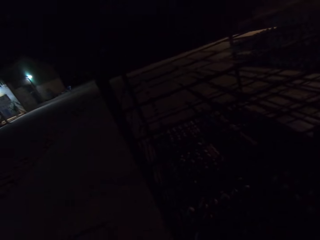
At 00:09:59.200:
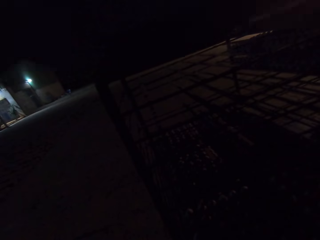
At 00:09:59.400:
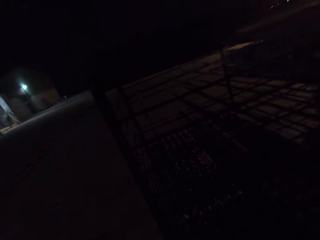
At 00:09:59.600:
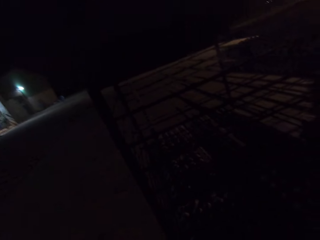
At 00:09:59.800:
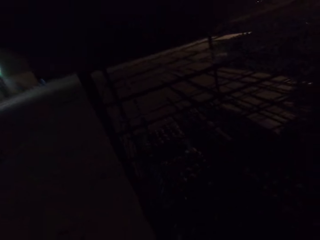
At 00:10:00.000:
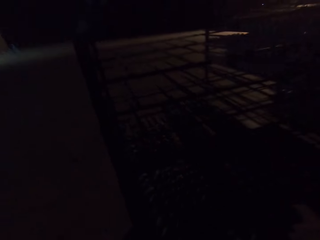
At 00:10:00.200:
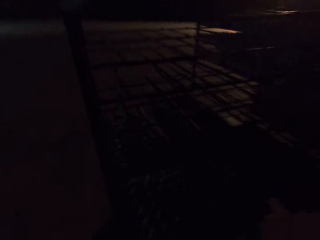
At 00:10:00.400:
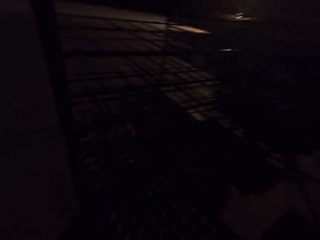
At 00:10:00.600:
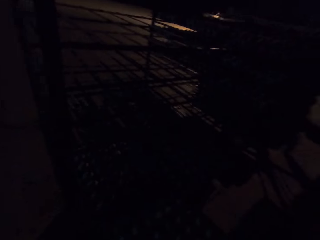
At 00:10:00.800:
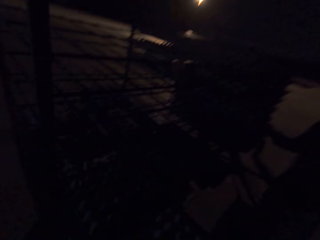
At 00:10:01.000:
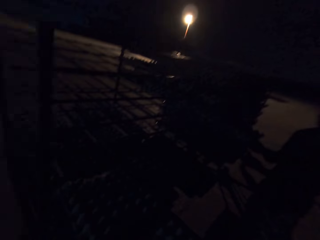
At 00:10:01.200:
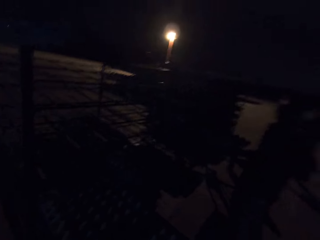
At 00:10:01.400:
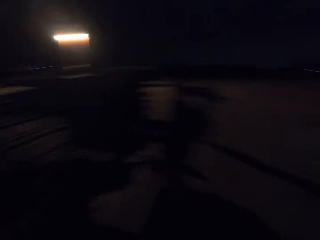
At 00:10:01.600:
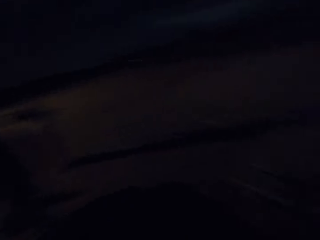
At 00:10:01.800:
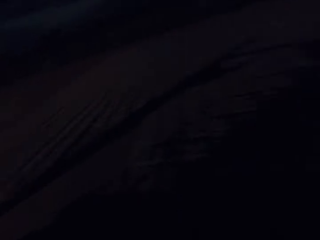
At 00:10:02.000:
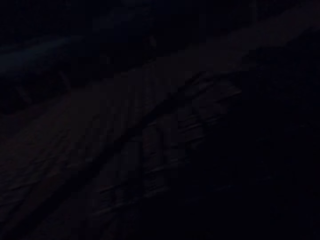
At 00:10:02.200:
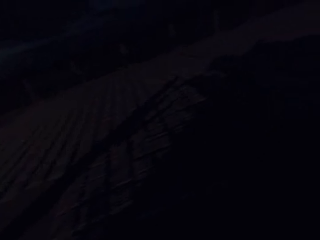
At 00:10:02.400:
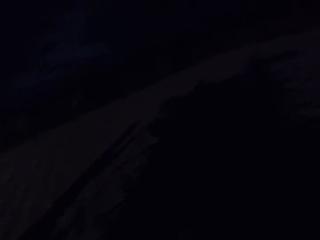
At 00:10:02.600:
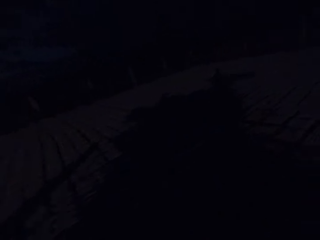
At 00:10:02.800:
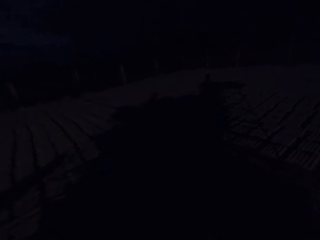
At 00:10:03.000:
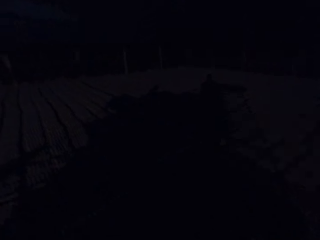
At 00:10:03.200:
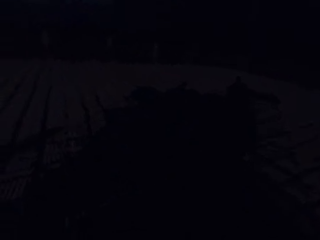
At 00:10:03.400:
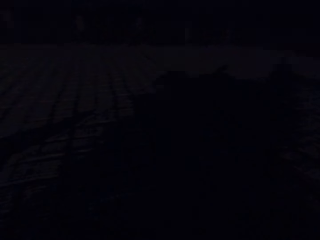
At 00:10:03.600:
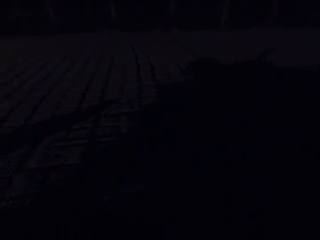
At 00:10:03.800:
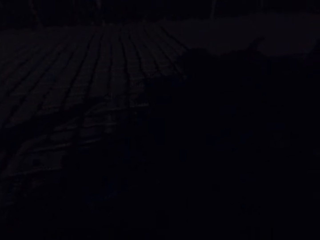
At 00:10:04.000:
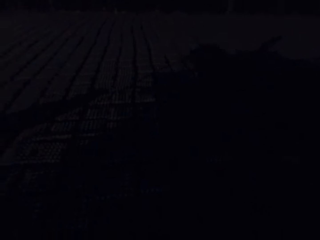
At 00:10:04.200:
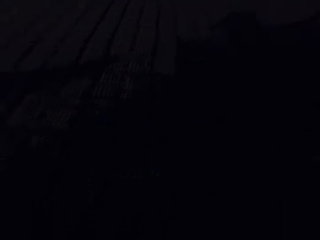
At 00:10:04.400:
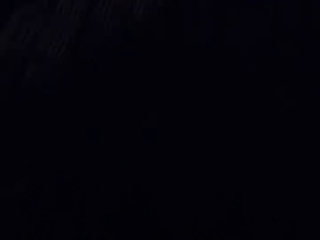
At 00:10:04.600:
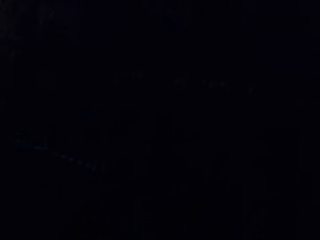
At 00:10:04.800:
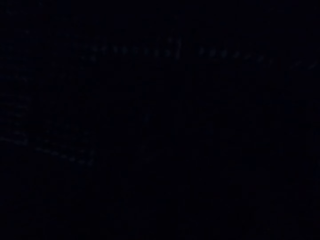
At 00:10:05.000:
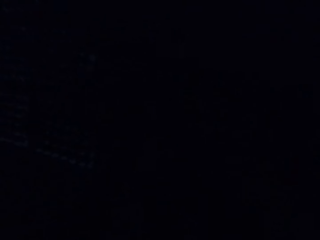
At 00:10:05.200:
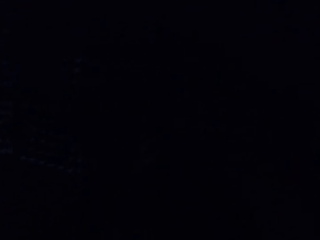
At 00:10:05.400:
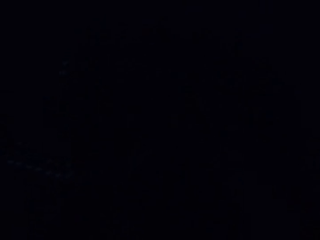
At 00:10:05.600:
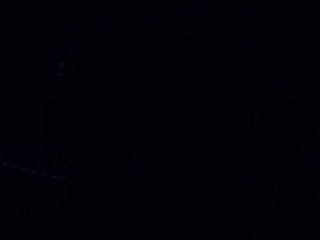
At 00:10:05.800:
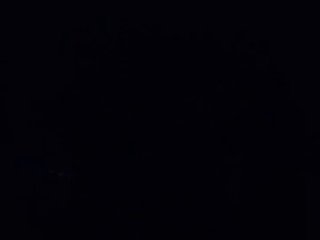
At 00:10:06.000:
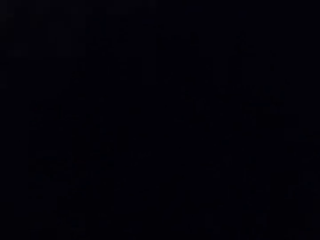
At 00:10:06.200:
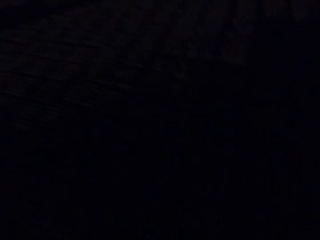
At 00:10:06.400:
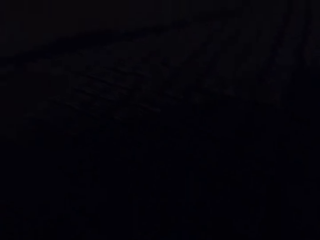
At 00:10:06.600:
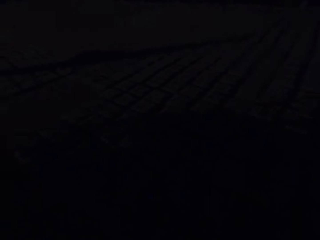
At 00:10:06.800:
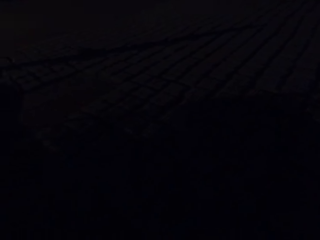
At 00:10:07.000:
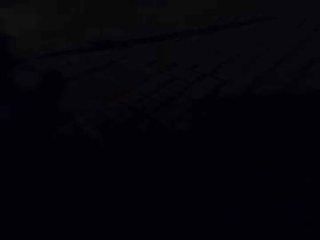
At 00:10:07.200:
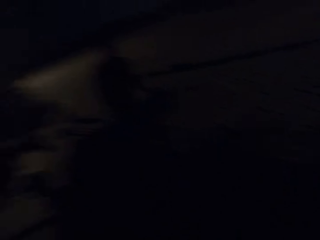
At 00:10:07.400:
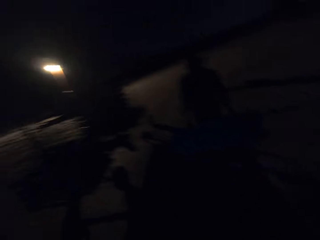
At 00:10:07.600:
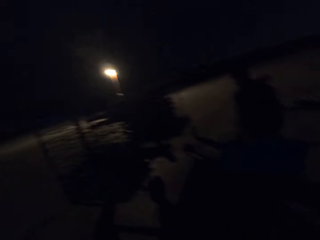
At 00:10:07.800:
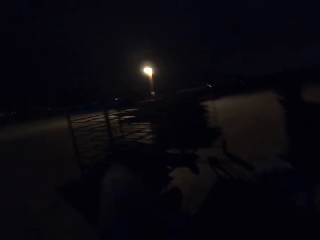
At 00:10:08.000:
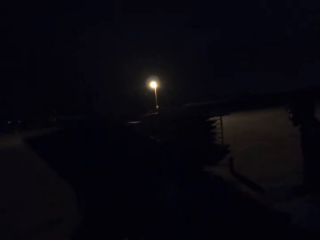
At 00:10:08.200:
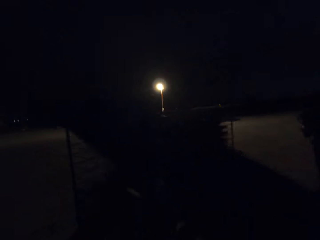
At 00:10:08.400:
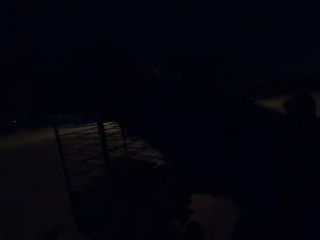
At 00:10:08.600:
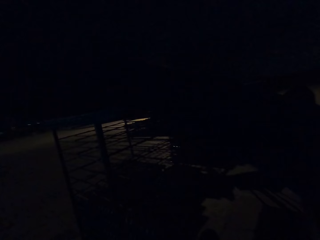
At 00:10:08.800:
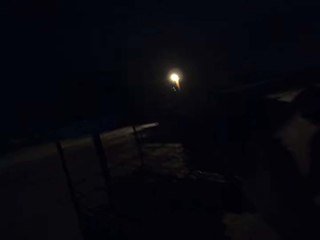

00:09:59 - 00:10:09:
The camera wearer pulls egg trays on the racks. They pick the egg tray. They walk around the field.

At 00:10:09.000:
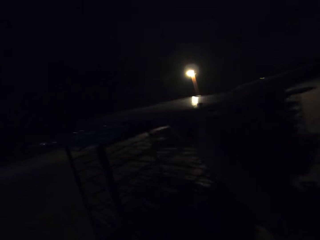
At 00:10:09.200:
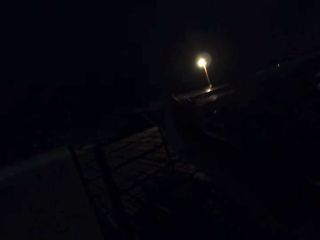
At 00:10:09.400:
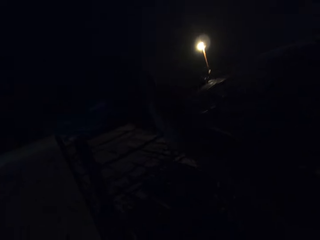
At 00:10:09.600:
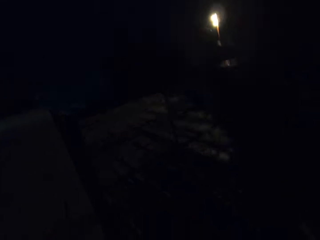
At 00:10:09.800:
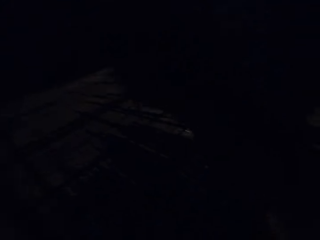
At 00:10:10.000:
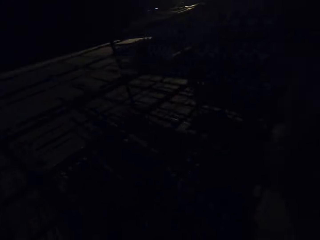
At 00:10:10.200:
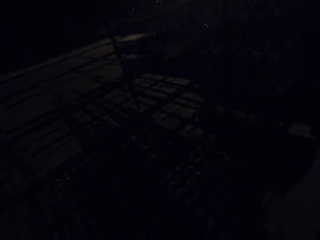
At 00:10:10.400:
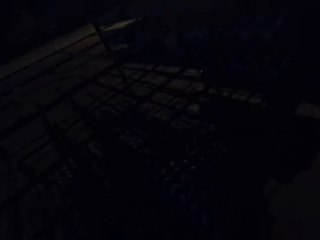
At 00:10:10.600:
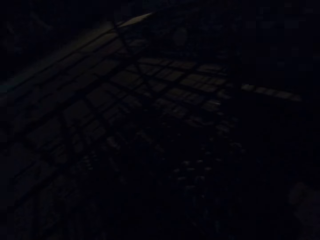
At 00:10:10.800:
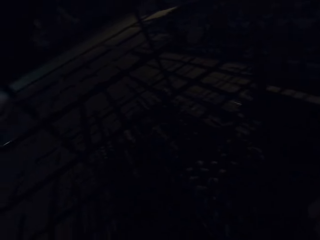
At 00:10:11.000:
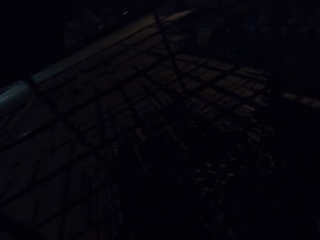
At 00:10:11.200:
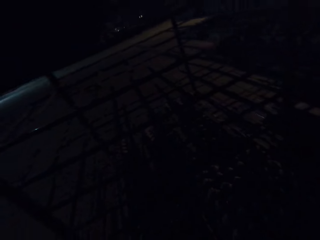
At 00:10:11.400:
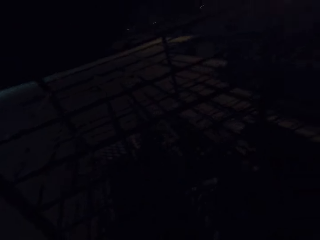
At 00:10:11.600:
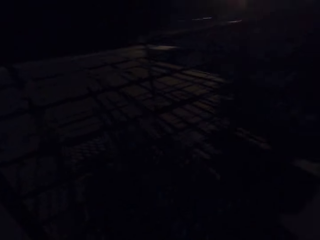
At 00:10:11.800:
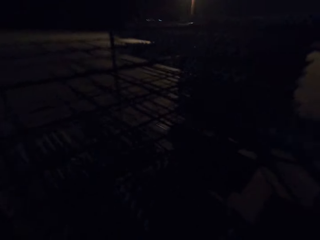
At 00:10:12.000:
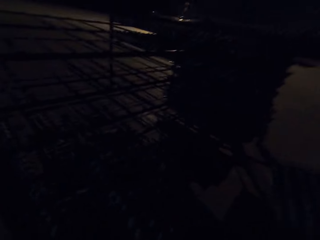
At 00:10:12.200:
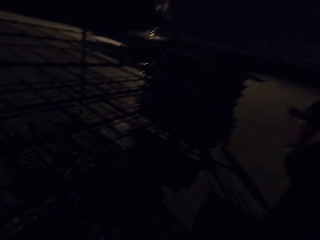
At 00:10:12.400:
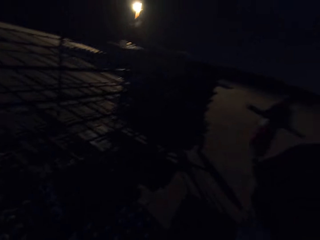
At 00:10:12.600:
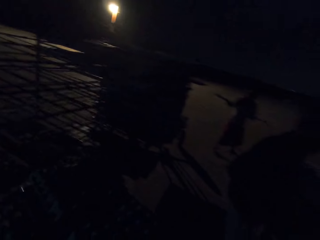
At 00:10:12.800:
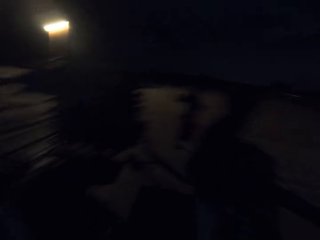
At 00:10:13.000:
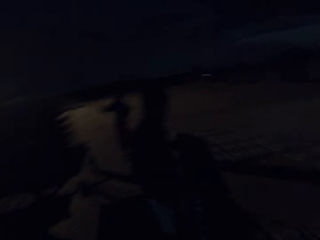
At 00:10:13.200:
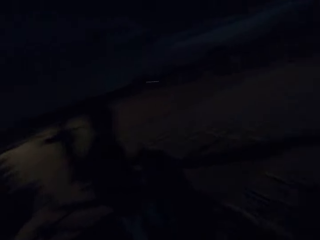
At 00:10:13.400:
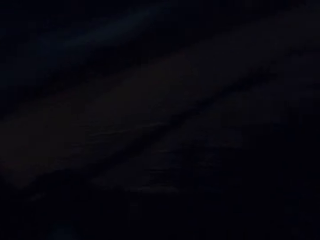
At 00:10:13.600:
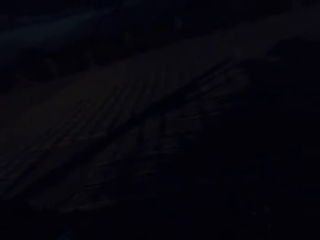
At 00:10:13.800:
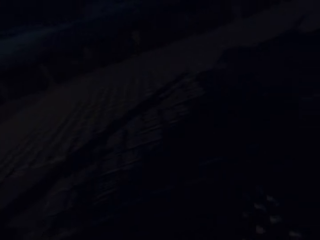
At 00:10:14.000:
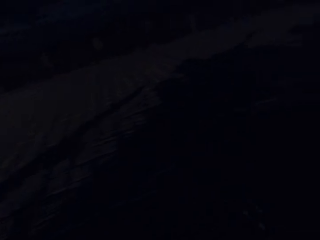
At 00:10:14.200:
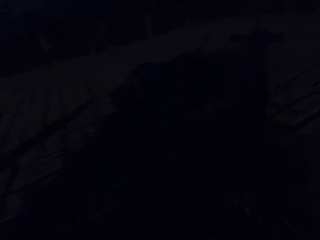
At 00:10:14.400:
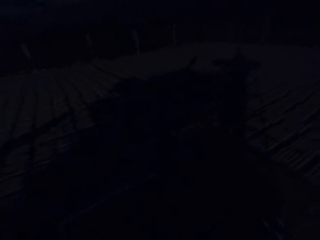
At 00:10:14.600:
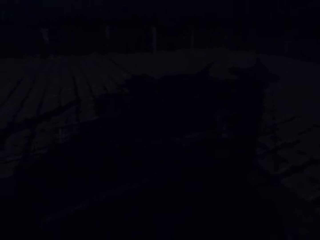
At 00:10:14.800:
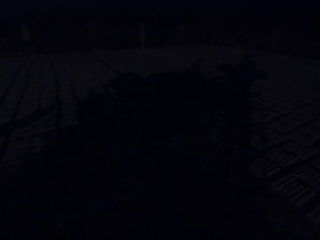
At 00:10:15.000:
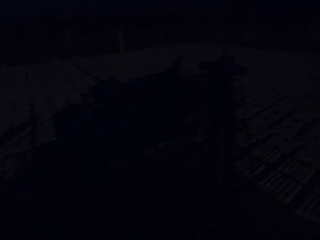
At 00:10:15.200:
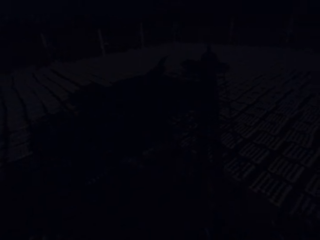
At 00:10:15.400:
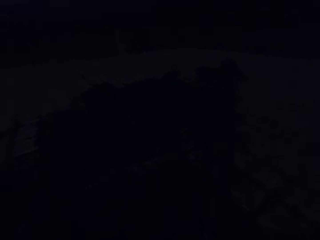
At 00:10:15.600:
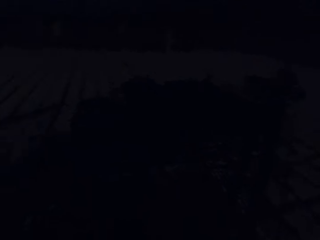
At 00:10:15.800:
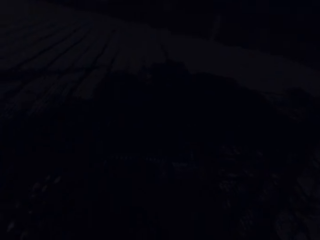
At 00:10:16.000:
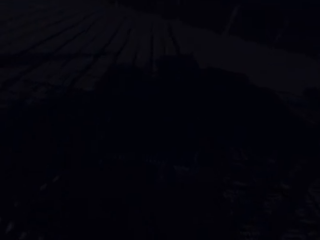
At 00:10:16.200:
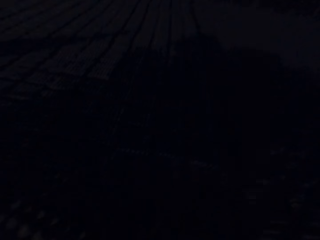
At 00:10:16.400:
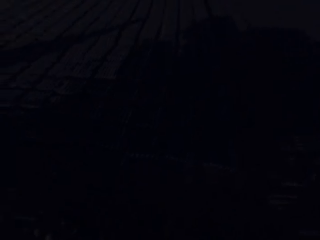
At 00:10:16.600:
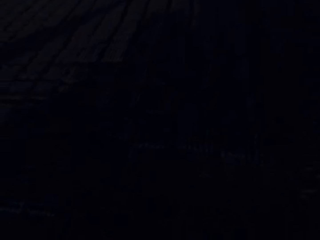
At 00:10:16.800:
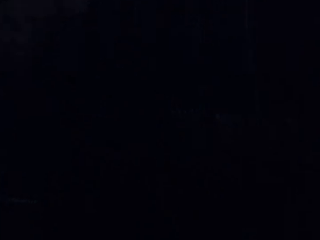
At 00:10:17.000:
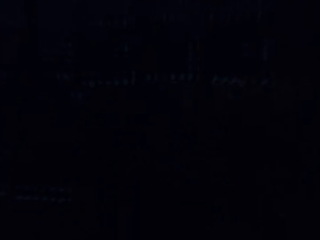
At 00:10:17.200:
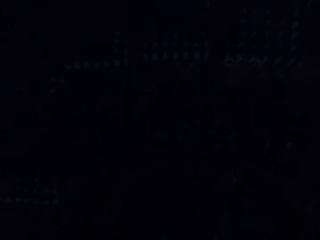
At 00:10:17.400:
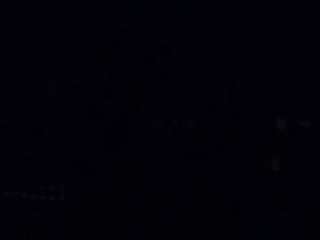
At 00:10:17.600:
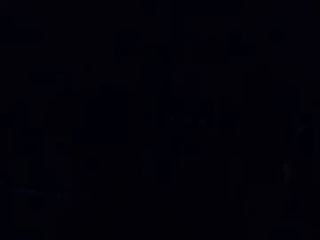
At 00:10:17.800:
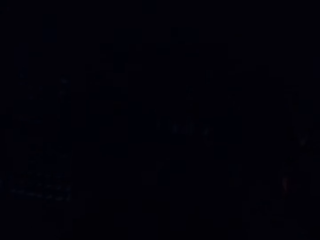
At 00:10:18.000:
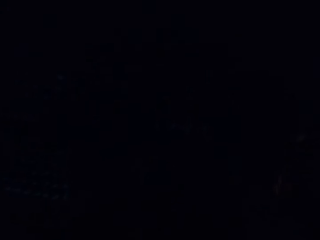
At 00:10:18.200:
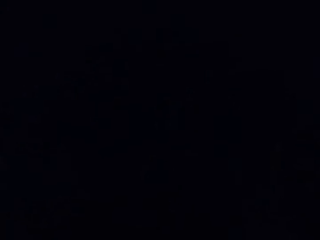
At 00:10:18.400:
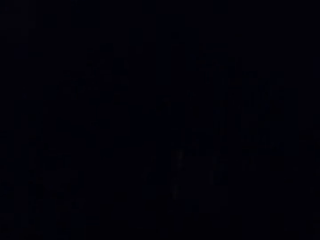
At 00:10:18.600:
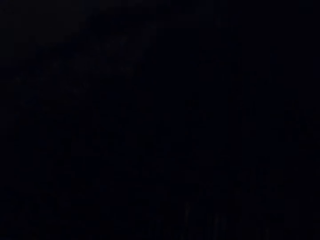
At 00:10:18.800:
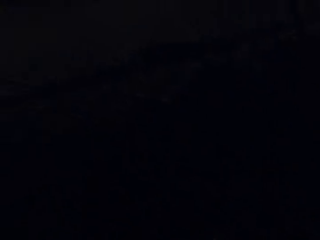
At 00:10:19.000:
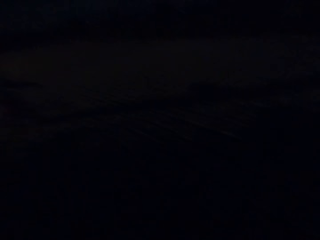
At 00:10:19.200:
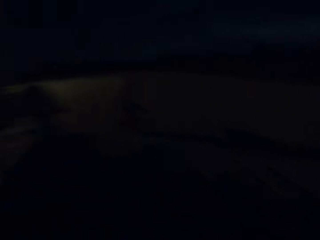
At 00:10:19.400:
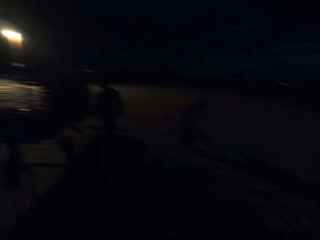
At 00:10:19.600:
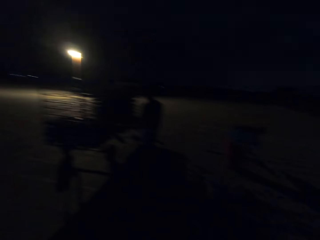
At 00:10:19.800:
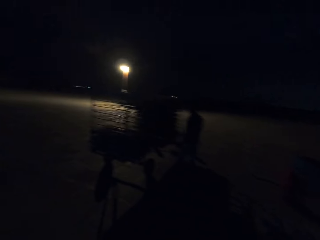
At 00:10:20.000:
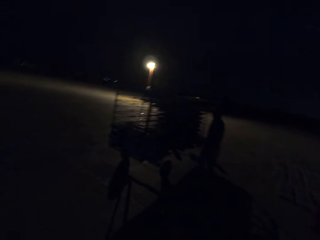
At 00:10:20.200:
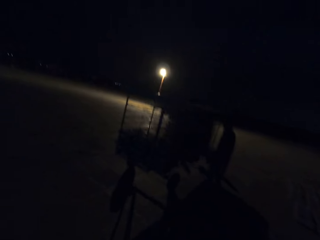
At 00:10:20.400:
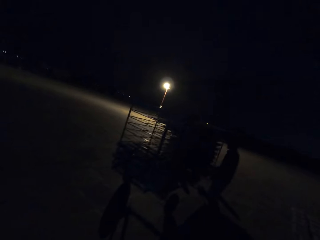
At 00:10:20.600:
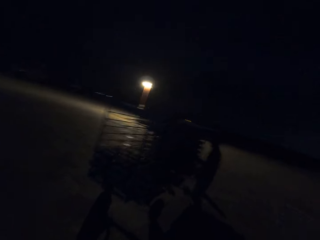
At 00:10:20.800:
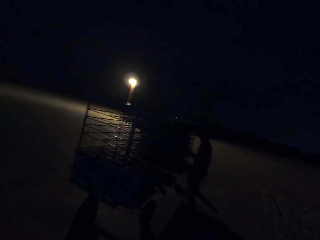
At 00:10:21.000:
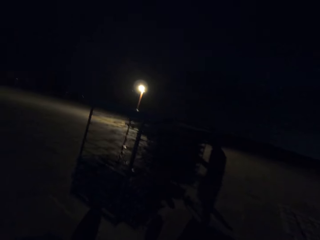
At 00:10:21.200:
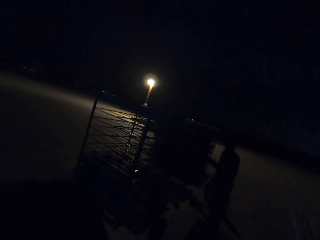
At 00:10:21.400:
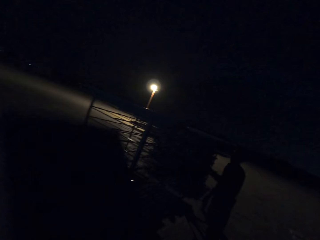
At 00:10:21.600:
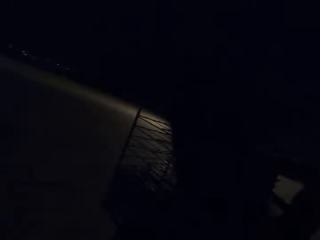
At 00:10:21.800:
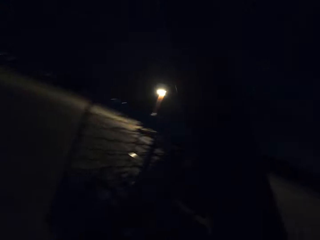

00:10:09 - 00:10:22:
The camera wearer puts the egg tray on the shelf. They pull egg trays on the racks. They walk around the field. They drop the egg trays. They pick up a wooden tray. They walk around the field.
